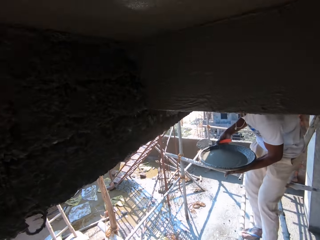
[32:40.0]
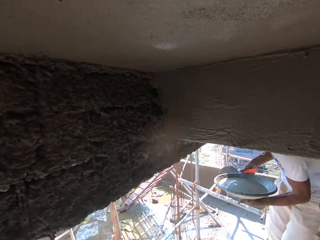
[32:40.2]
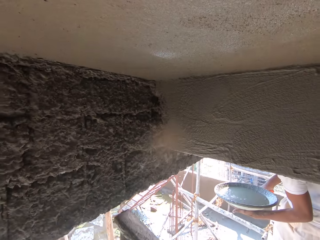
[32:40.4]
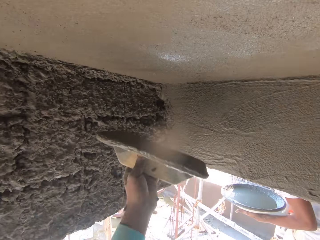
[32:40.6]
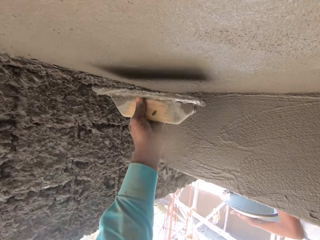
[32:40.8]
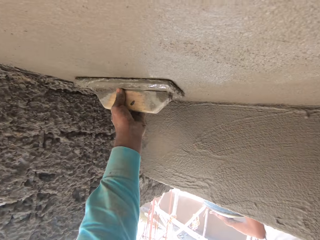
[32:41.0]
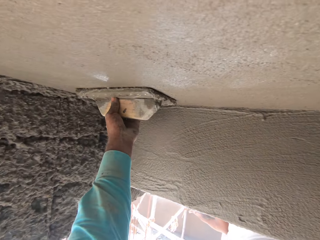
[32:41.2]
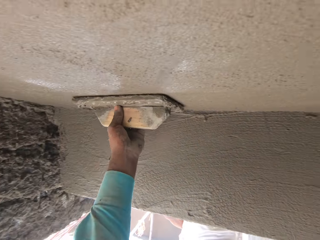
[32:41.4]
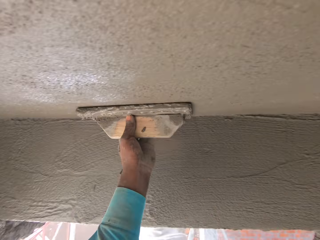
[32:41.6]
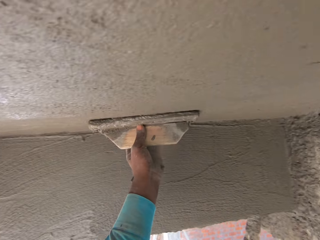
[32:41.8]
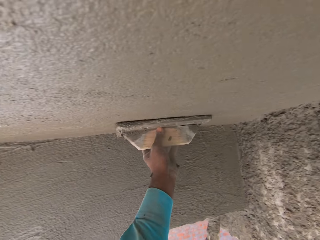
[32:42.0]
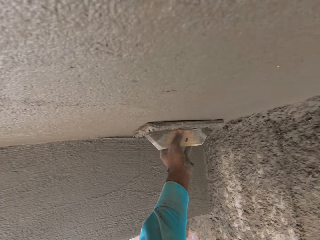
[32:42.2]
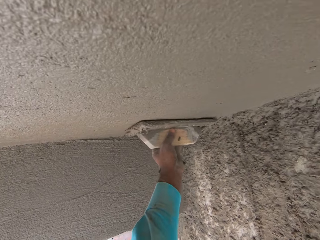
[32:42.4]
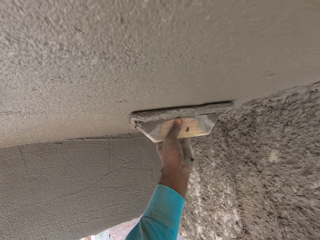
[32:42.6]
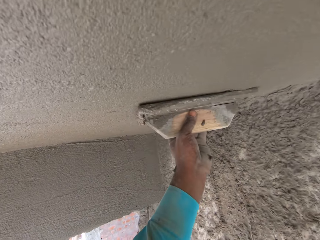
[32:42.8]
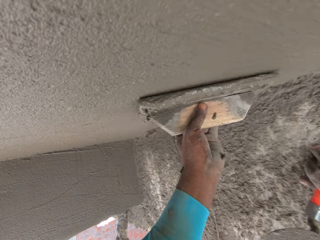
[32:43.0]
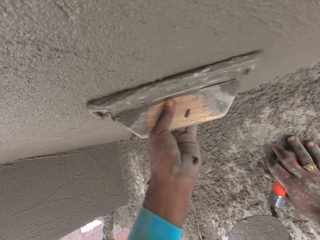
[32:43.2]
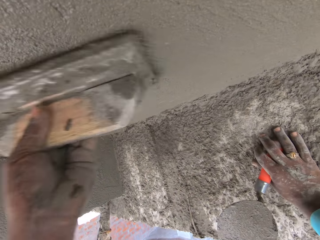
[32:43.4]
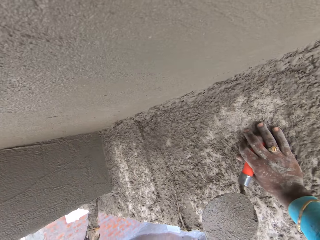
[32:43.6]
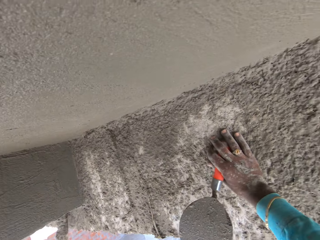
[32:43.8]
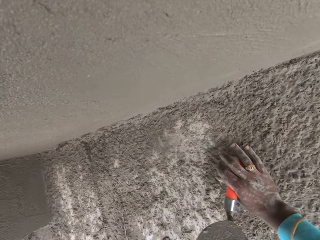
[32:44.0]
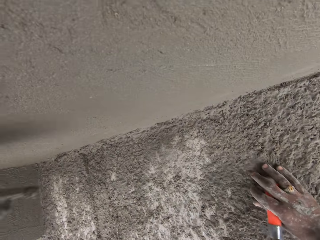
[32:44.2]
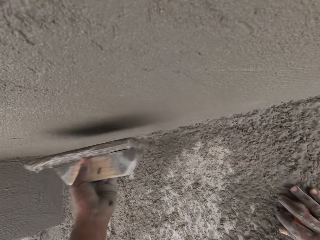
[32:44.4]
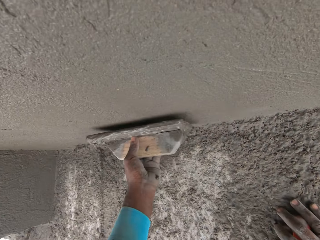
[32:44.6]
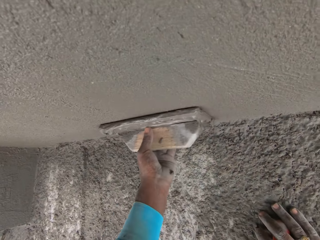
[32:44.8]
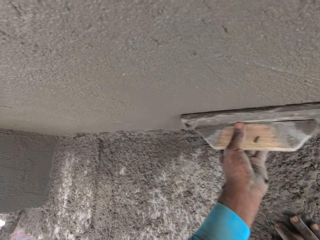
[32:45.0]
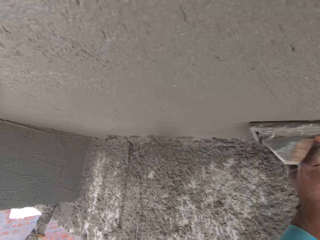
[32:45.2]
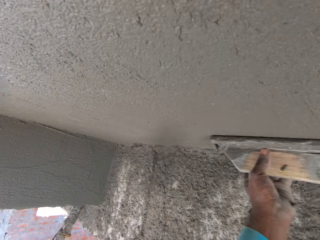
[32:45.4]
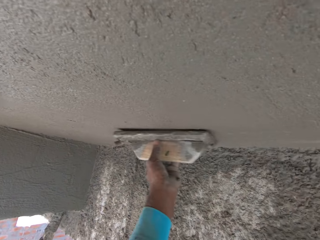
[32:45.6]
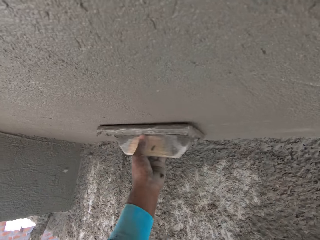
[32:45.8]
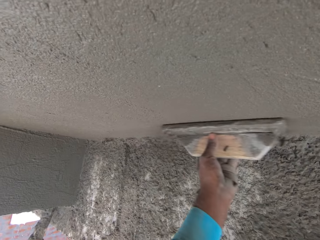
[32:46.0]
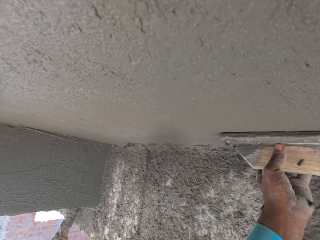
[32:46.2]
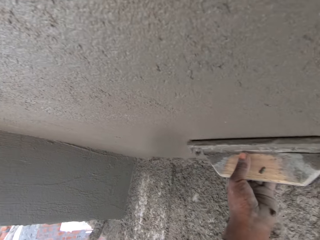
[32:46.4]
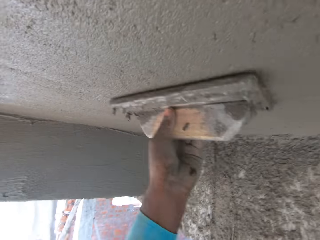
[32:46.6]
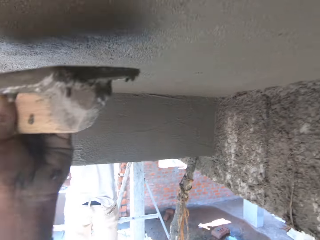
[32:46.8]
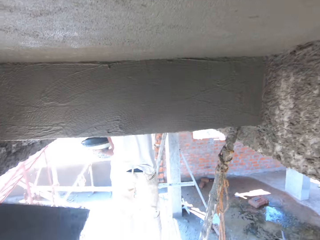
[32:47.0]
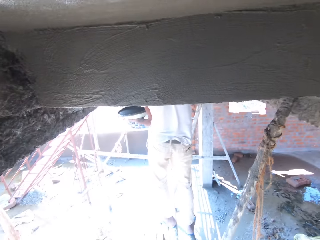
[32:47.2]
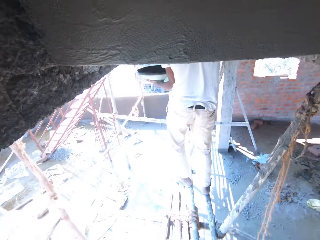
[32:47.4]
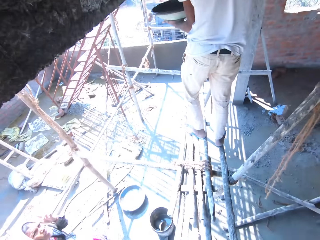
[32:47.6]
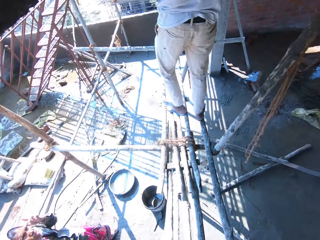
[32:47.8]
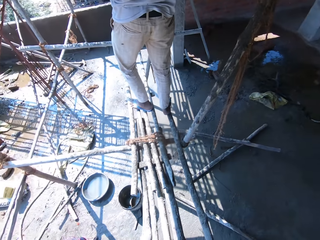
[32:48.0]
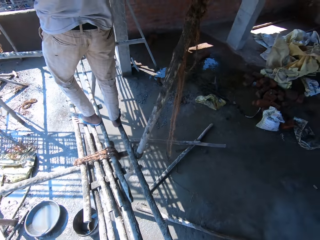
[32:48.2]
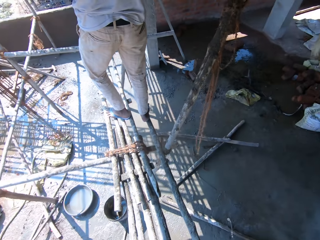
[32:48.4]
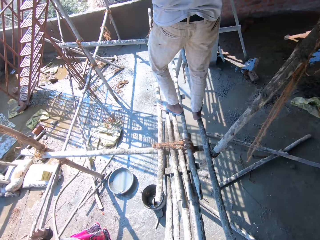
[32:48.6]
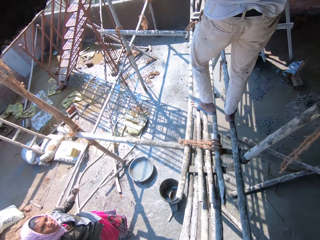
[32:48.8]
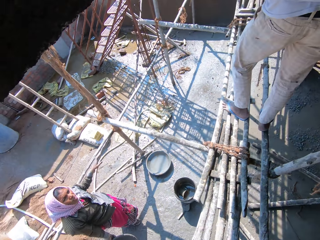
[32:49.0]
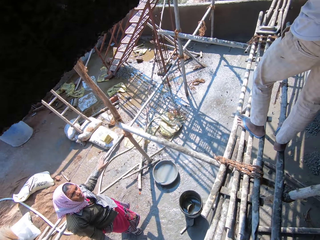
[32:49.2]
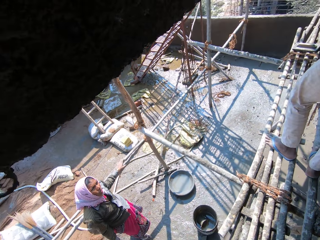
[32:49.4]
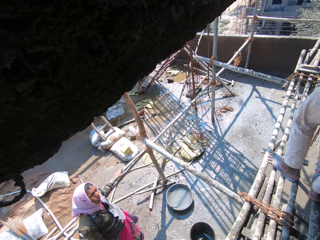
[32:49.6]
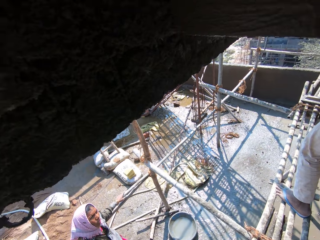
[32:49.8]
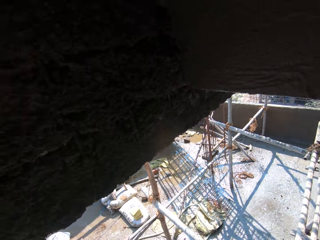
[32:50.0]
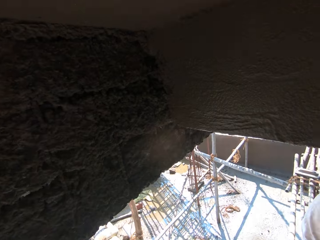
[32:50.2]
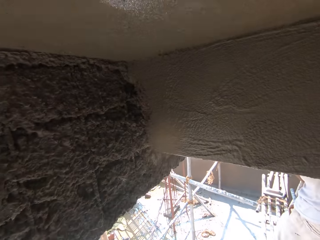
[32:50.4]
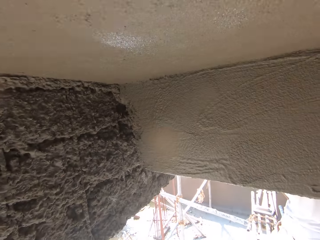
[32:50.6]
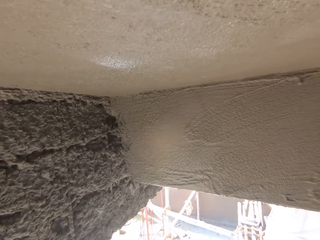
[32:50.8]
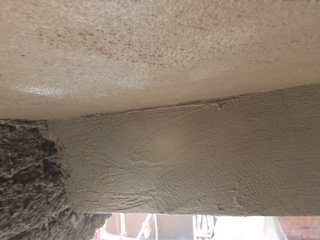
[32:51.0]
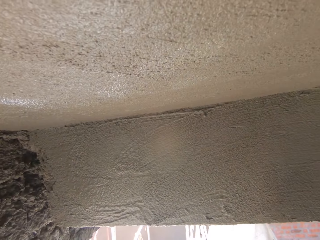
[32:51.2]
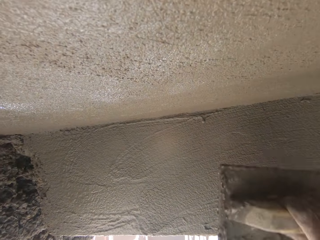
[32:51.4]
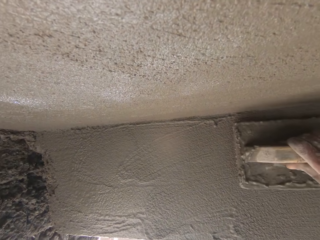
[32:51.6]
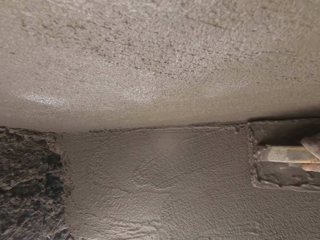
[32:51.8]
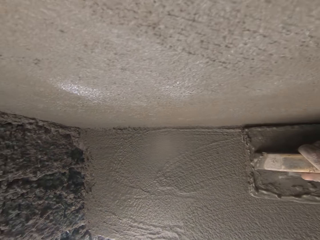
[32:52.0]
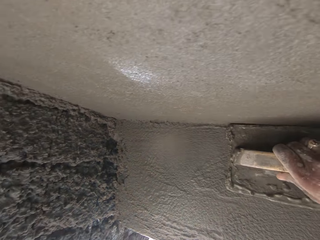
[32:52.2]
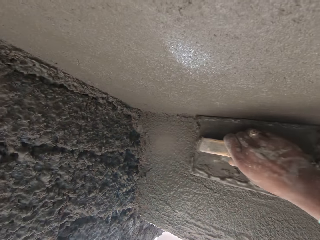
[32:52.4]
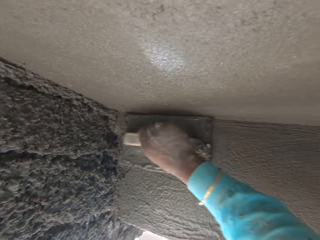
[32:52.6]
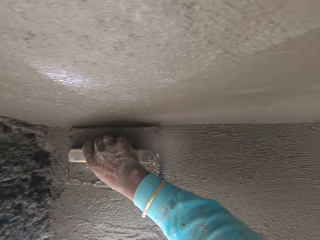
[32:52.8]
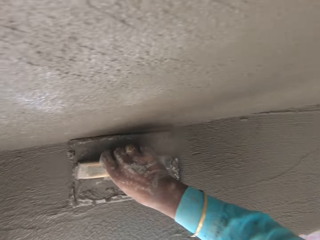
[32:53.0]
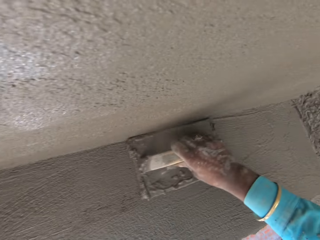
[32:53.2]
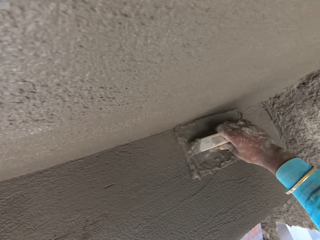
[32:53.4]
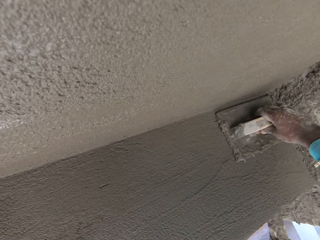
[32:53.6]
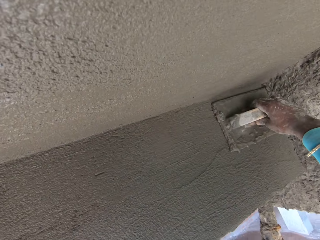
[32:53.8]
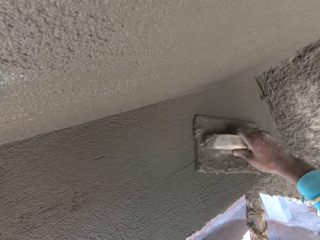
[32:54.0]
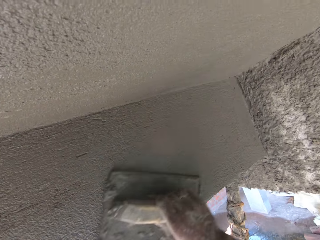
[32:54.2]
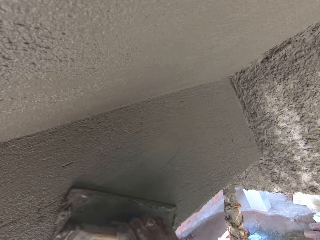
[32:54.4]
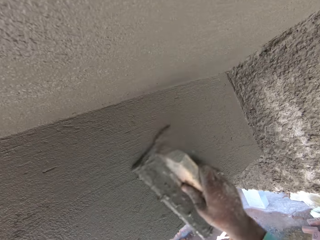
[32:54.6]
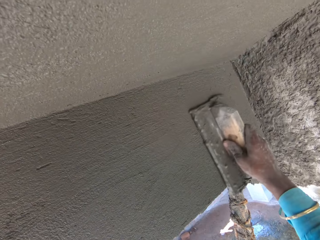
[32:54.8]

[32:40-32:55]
The camera wearer plasters the ceiling with the wooden plastering trowel. They look around. They plaster the wall with the wooden plastering trowel.

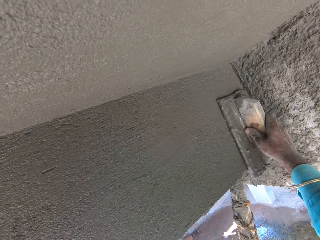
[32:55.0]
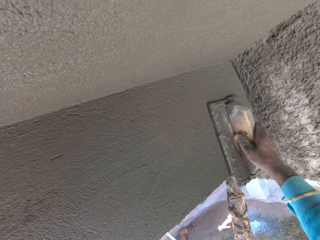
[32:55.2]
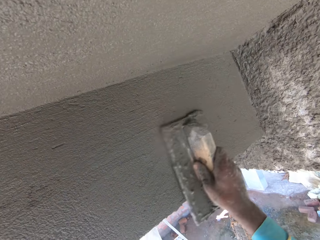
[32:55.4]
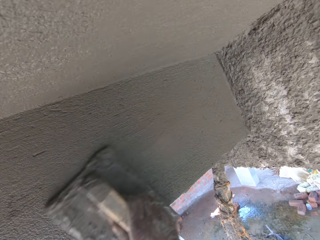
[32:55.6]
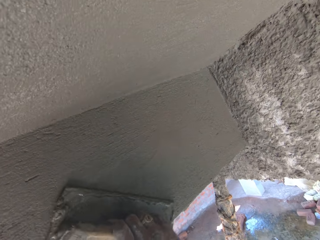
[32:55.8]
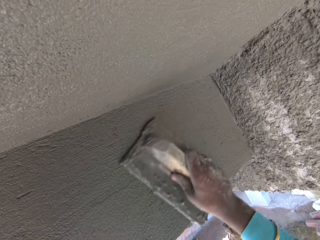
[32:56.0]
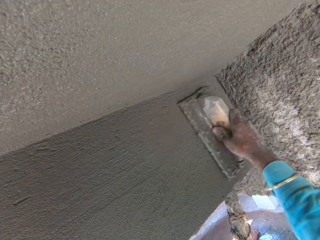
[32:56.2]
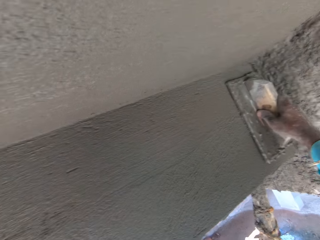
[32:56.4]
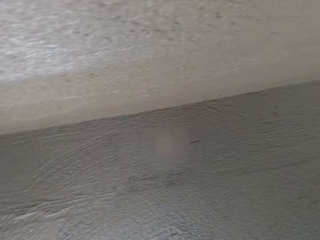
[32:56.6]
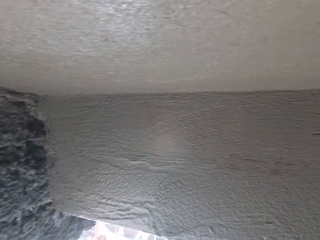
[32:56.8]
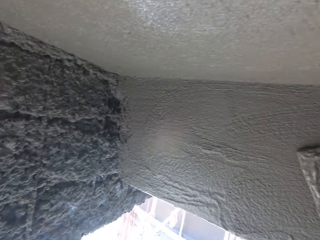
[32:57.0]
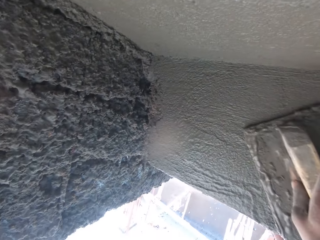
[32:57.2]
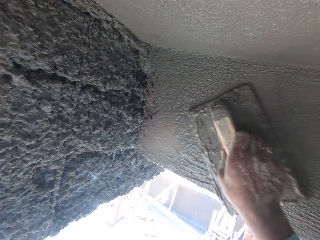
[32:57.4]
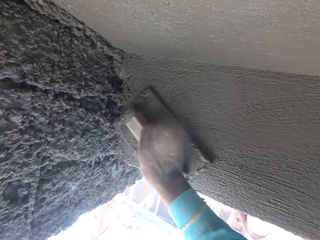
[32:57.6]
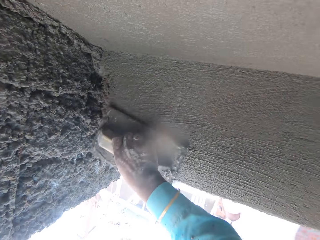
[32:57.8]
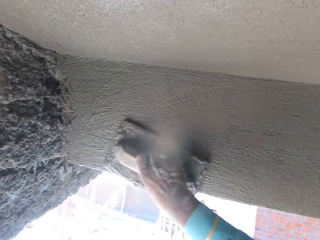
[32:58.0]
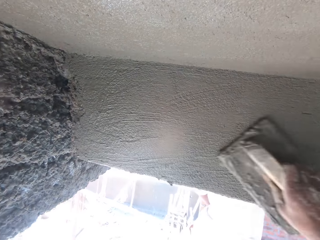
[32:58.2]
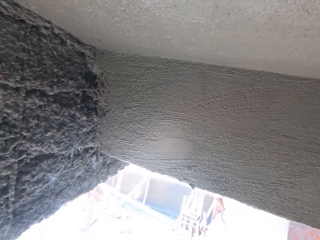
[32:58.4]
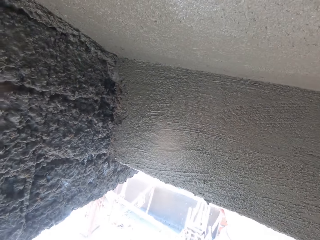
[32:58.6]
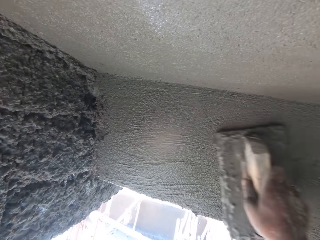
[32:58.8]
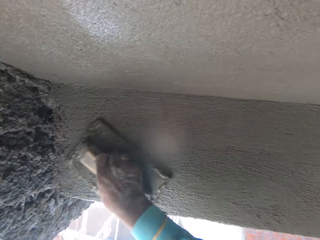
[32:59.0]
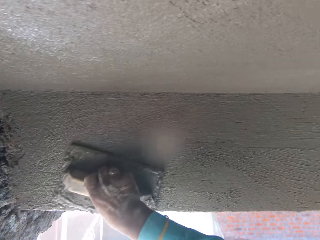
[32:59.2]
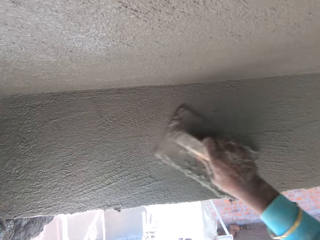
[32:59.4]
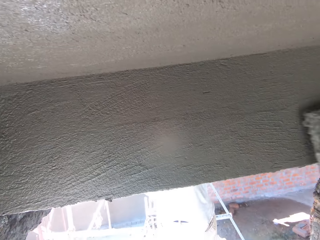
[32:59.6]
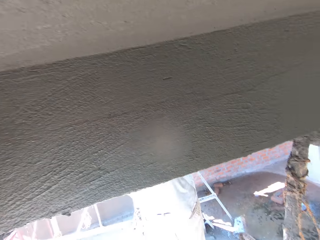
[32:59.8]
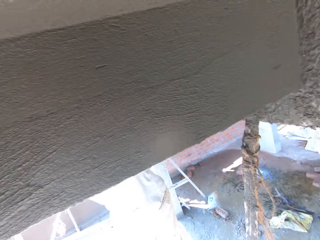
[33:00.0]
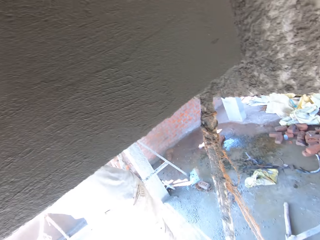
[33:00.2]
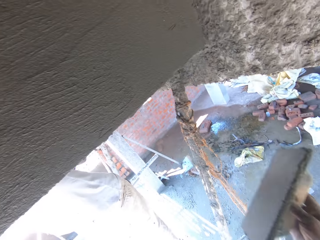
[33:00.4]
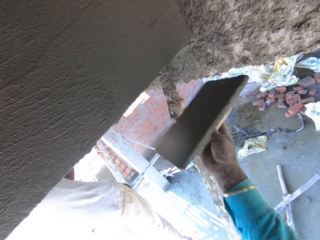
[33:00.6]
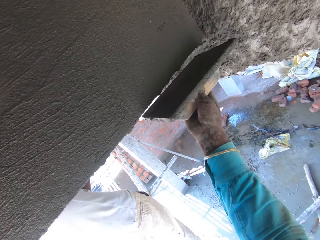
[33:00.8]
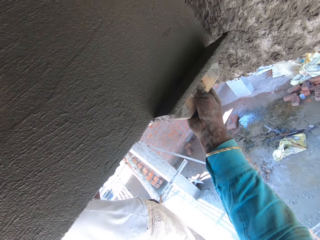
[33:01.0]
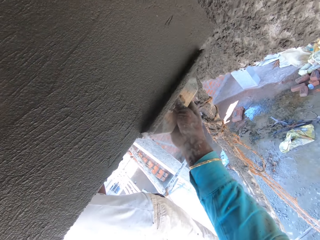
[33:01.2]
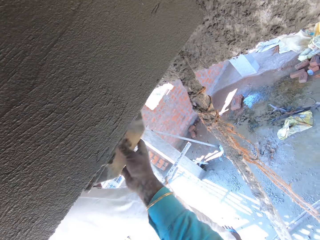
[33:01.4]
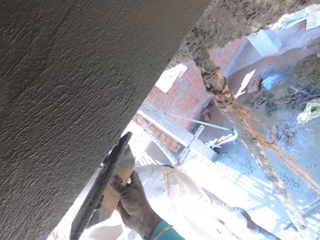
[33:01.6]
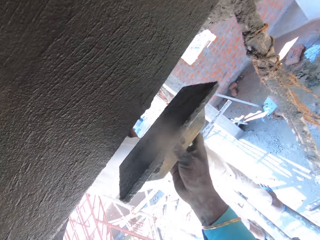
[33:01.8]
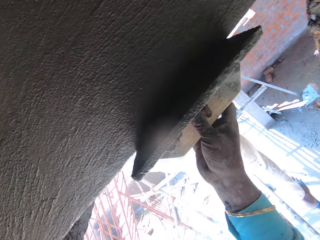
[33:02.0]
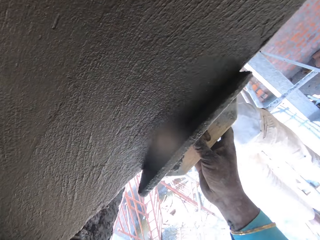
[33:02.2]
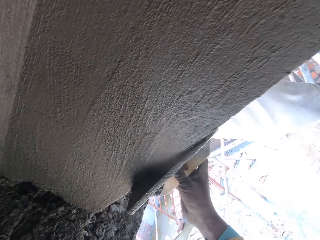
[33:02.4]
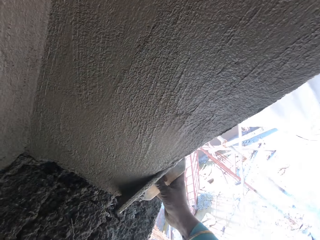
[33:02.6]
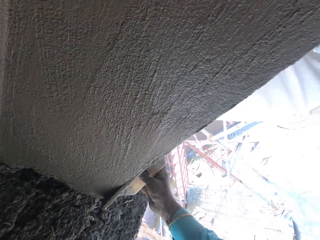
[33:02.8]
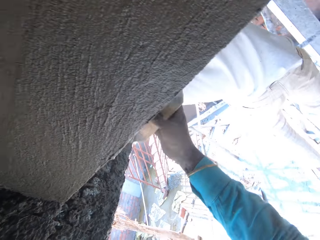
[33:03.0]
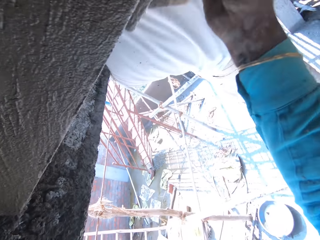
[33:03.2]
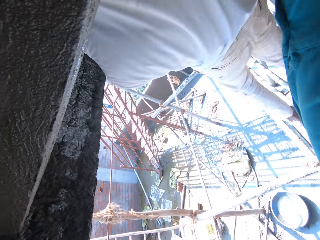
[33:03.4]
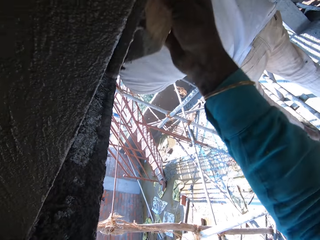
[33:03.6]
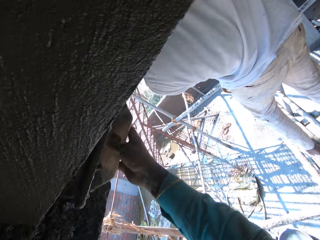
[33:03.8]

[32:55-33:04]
The camera wearer plasters with a wooden plastering trowel.
